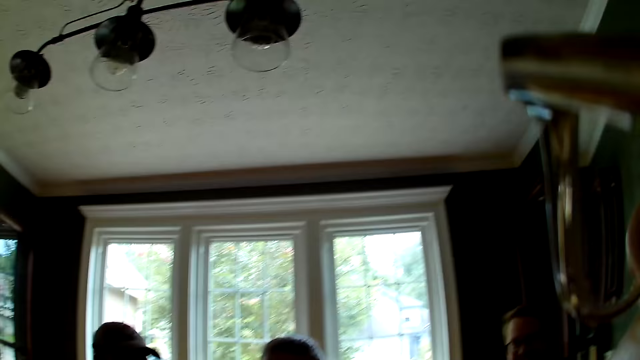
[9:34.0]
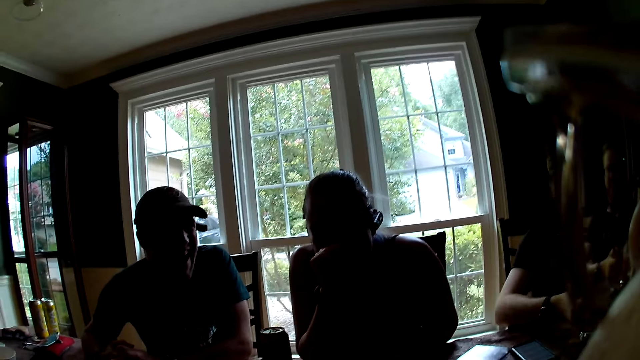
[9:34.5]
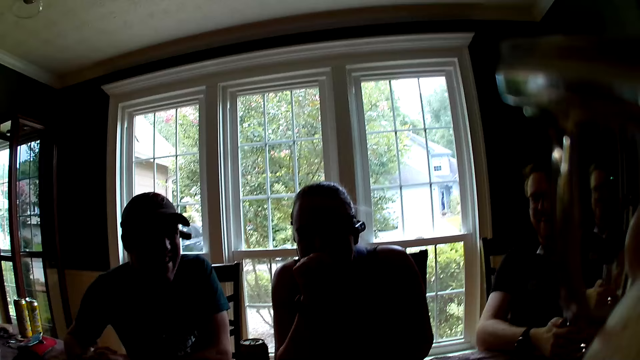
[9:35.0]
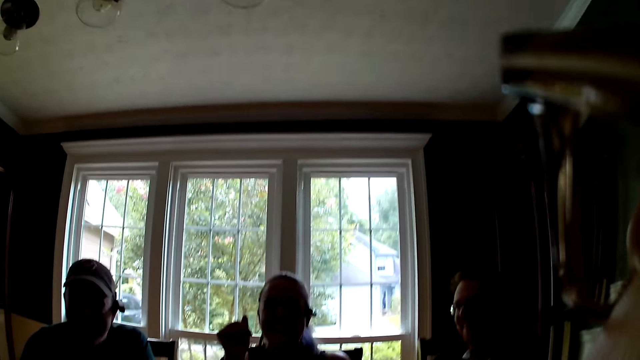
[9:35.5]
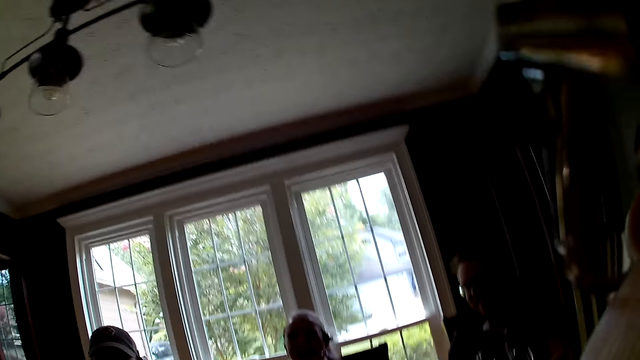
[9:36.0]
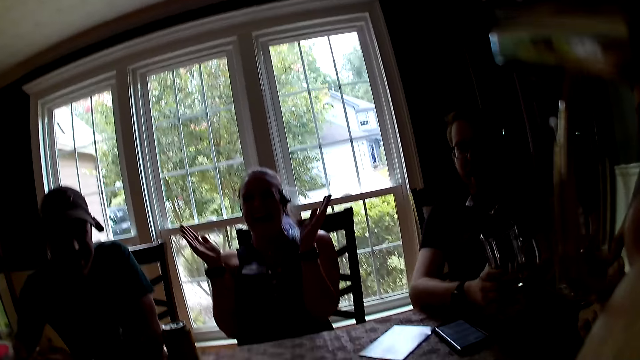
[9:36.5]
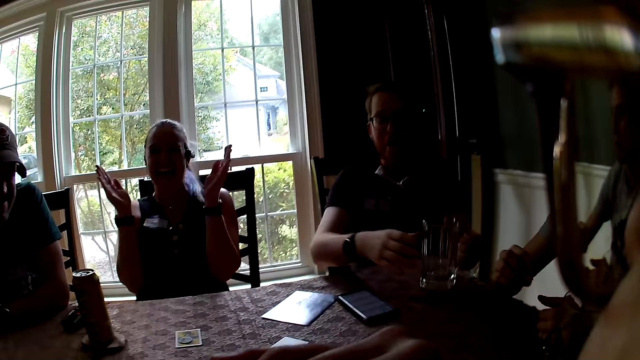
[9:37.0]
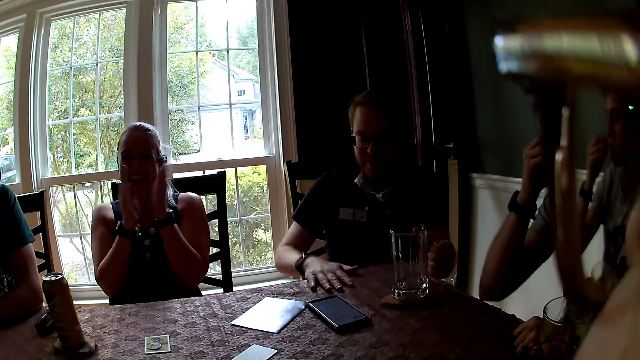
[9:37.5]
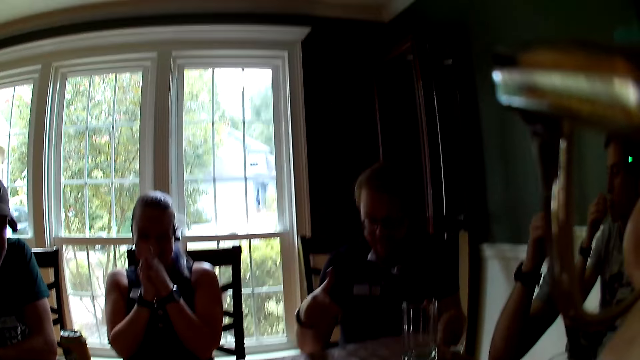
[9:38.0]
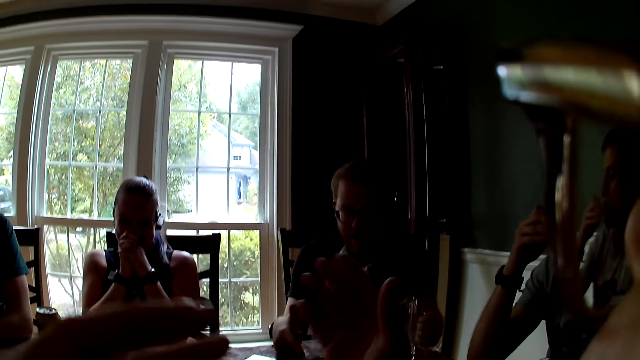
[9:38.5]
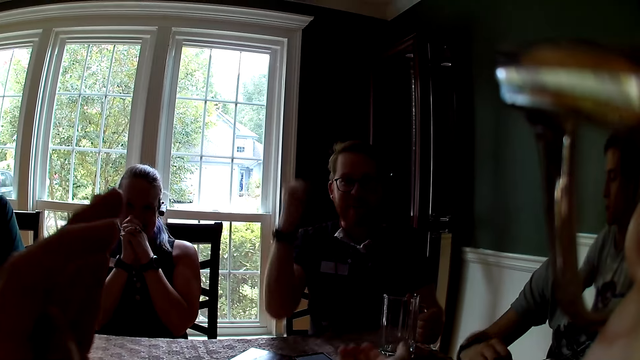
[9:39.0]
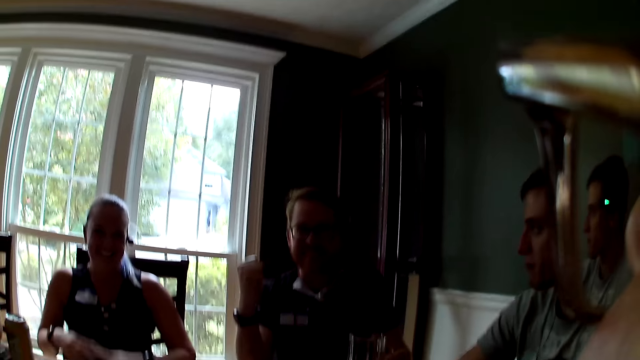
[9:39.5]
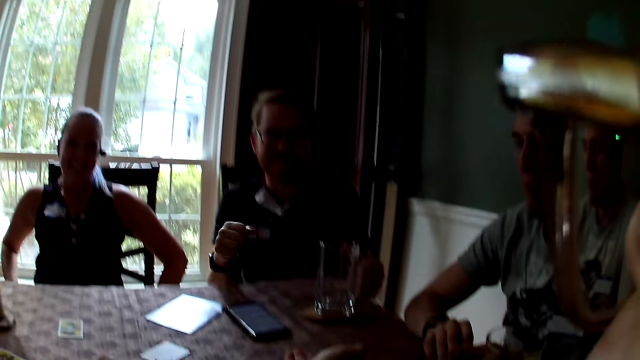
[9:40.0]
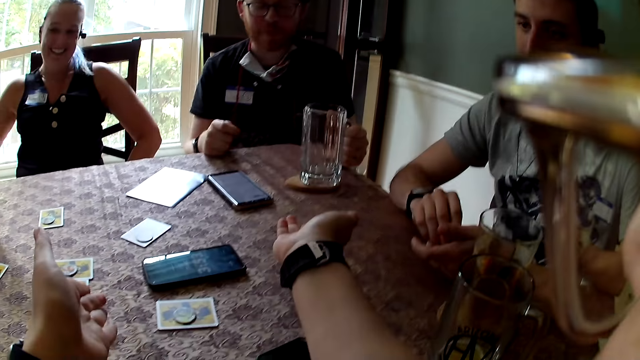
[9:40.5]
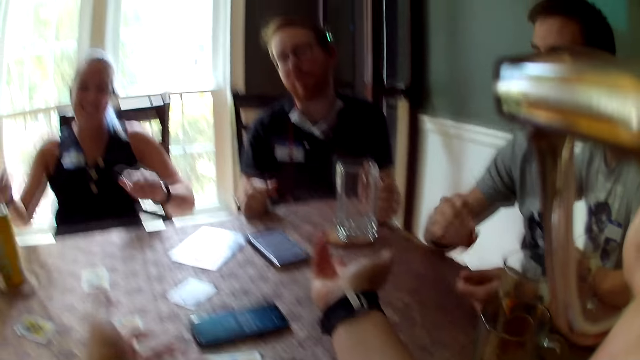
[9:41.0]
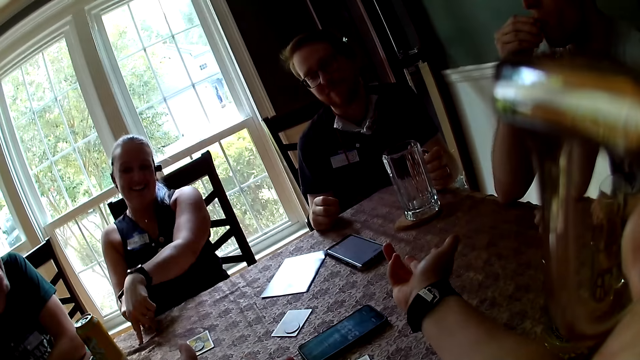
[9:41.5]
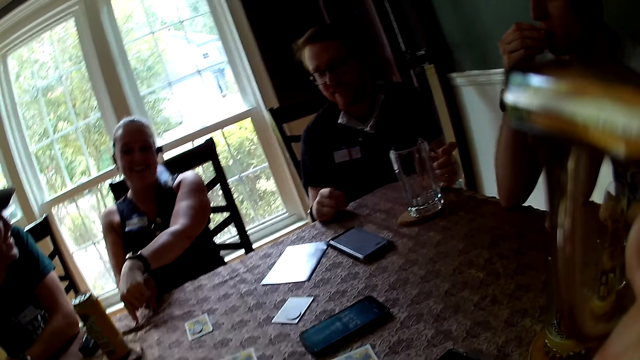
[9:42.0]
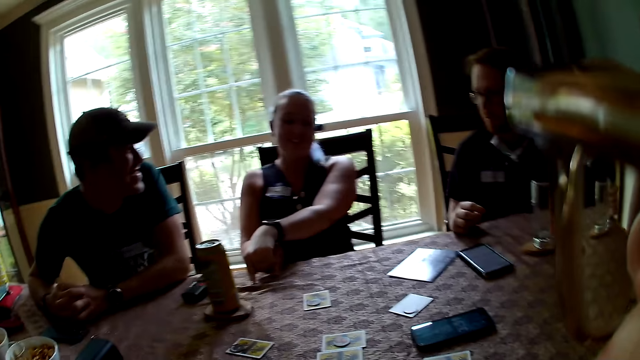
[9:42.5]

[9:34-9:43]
The man holds the jug with his right hand. The woman claps her hands. The man interacts with everyone on the table. Another man eats cereal from his left hand with his right hand. The first man holds the jug with his left hand. The camera wearer looks around. The first man taps the table with his right hand. The camera wearer moves the hand. The woman interacts with everyone on the table. The camera wearer stretches the hands.

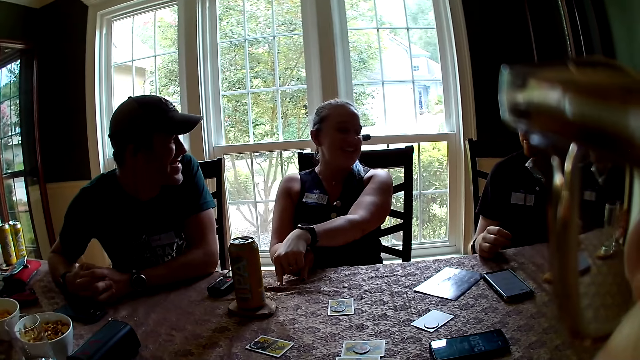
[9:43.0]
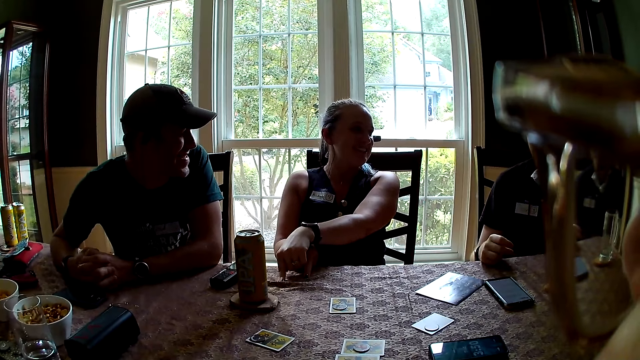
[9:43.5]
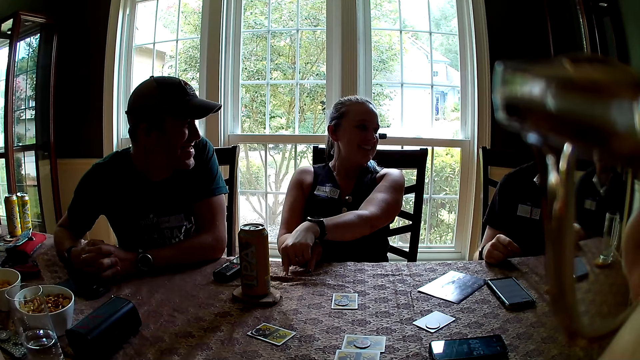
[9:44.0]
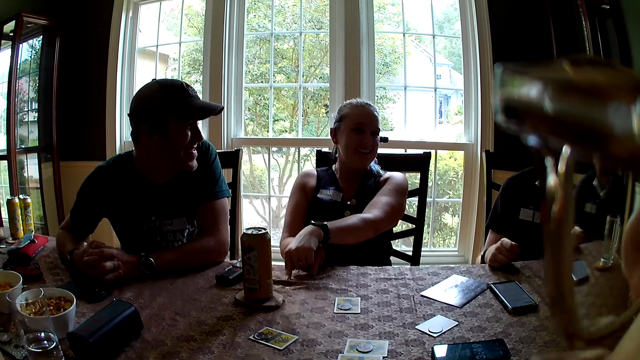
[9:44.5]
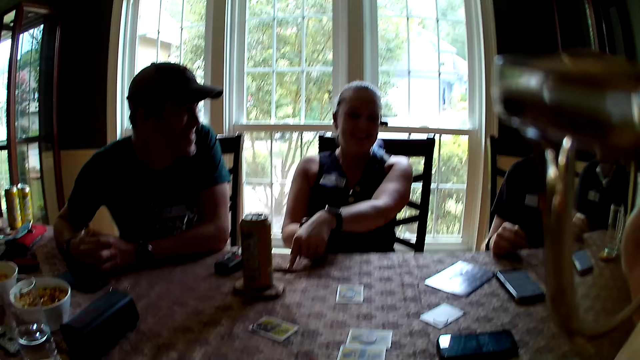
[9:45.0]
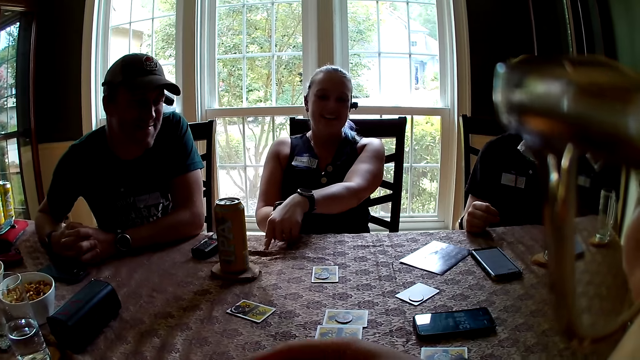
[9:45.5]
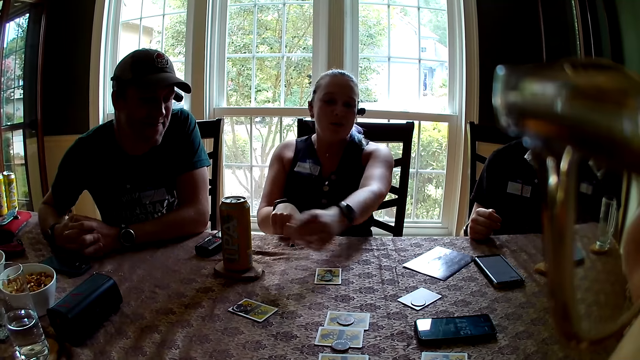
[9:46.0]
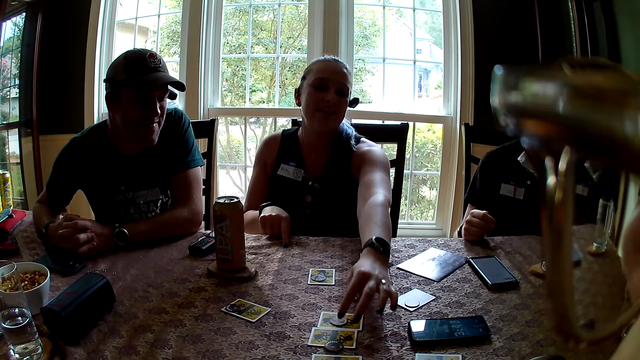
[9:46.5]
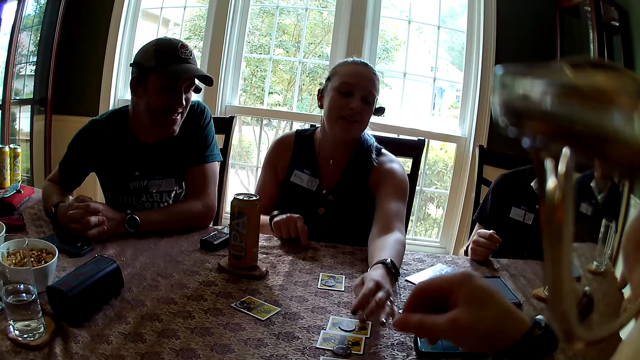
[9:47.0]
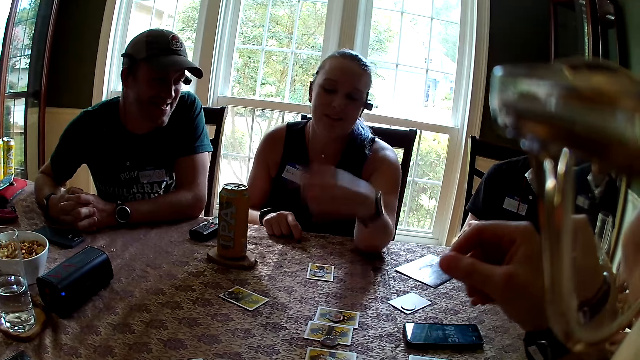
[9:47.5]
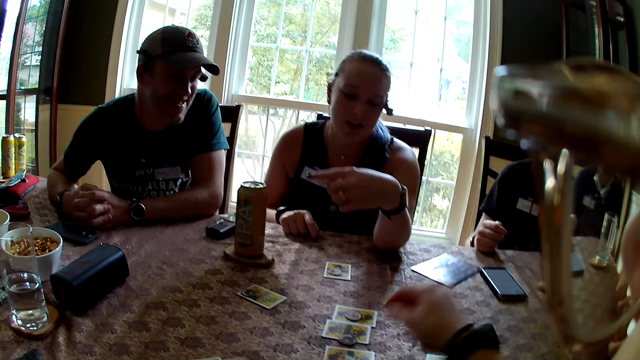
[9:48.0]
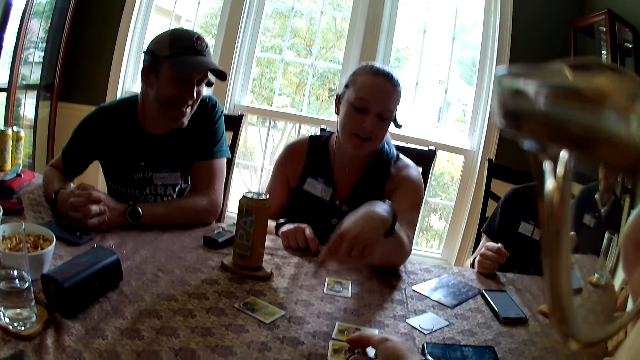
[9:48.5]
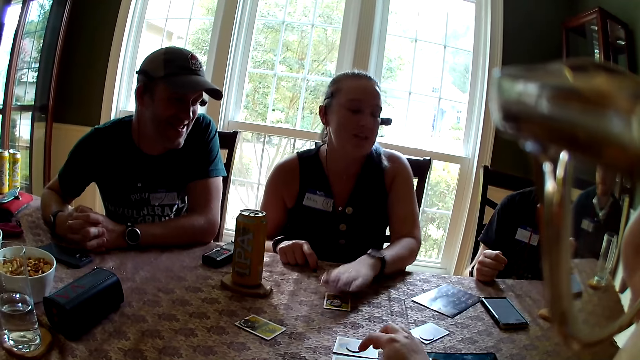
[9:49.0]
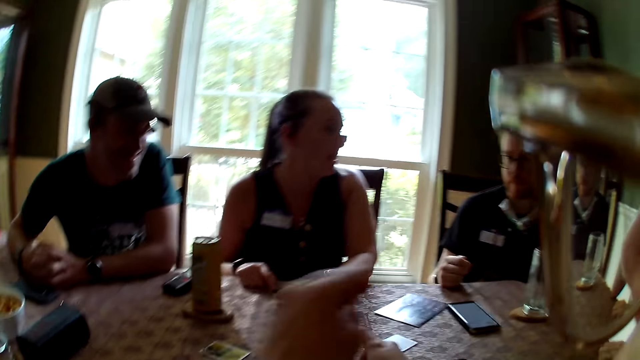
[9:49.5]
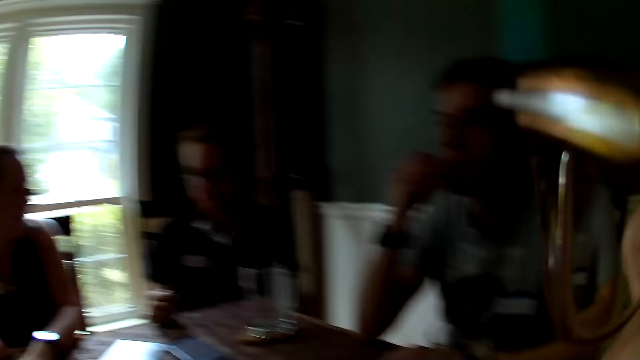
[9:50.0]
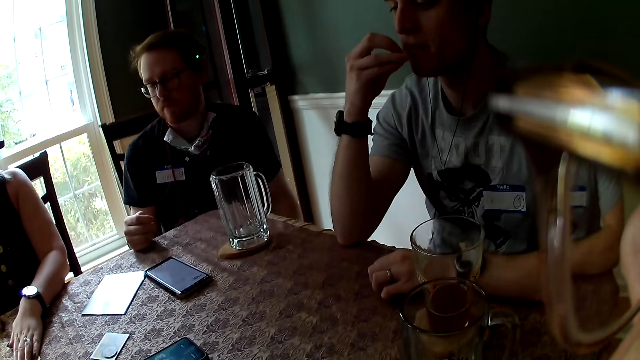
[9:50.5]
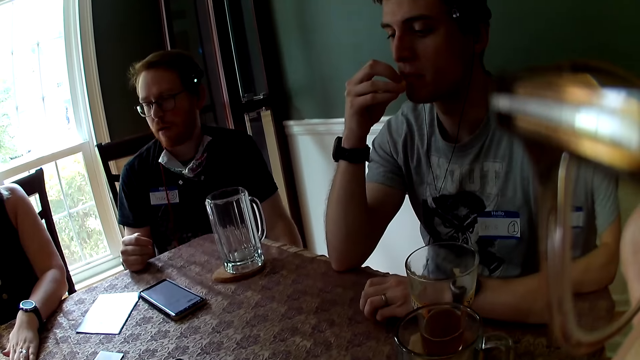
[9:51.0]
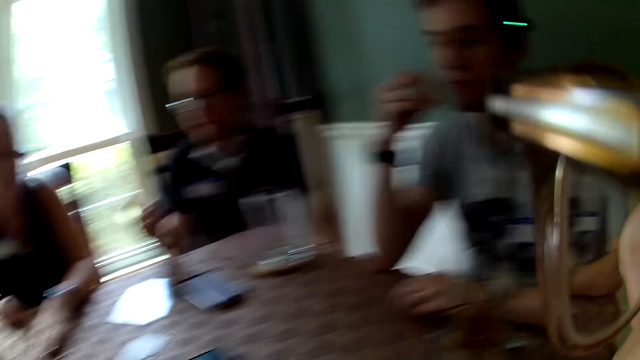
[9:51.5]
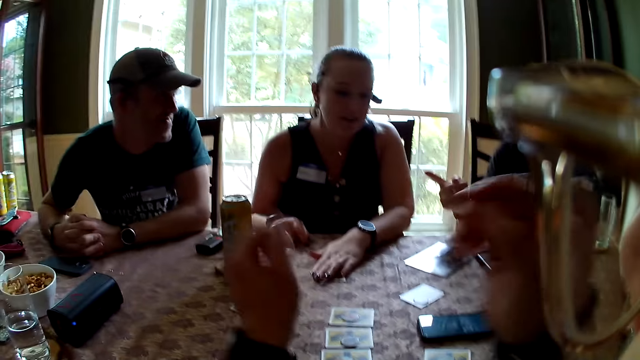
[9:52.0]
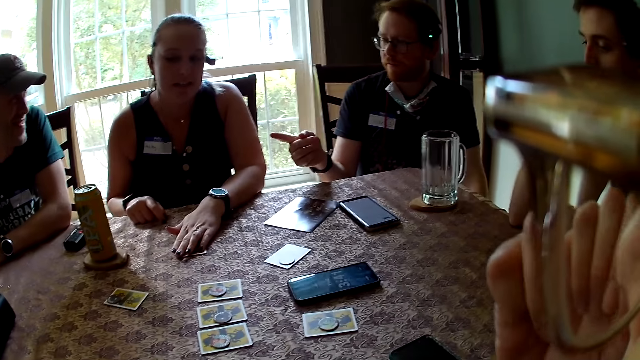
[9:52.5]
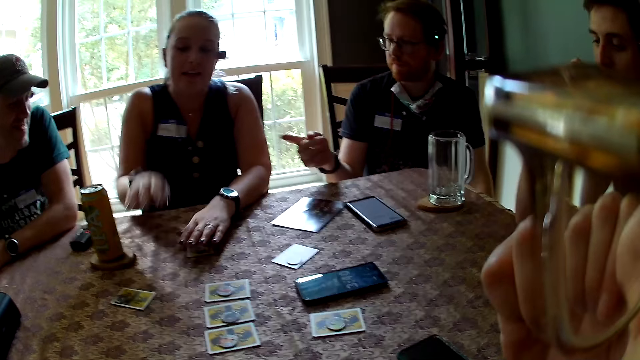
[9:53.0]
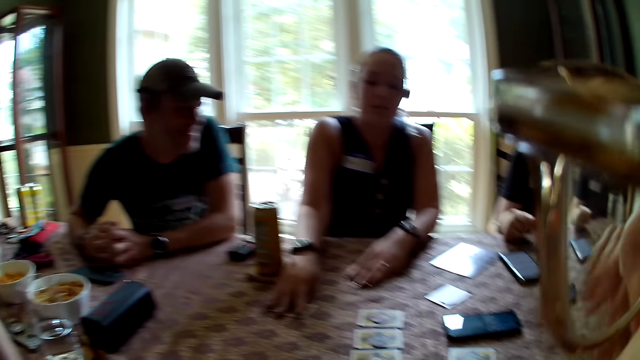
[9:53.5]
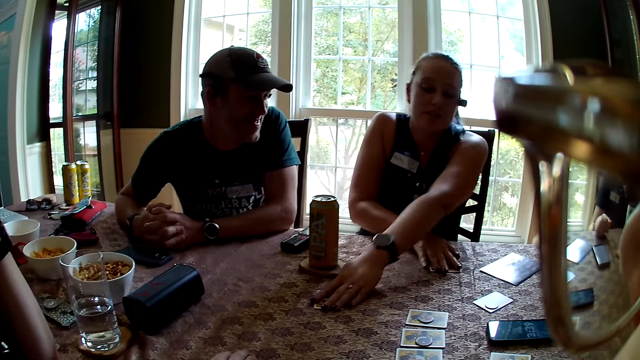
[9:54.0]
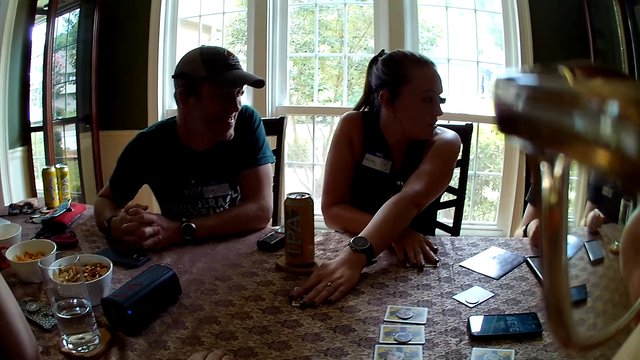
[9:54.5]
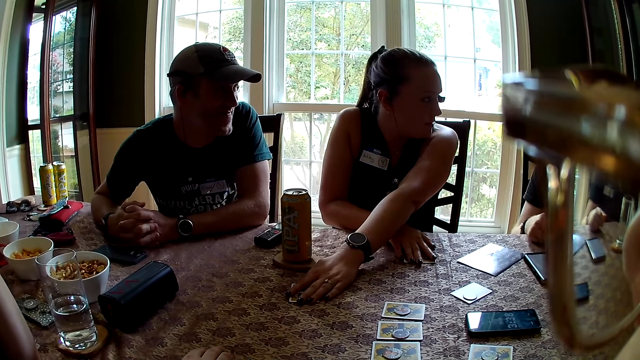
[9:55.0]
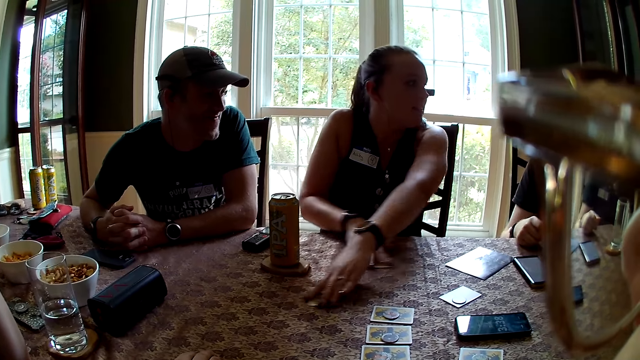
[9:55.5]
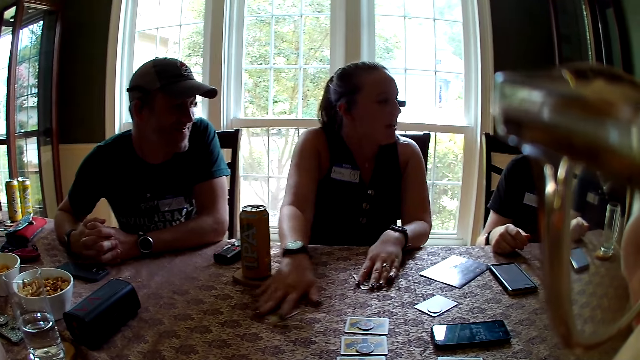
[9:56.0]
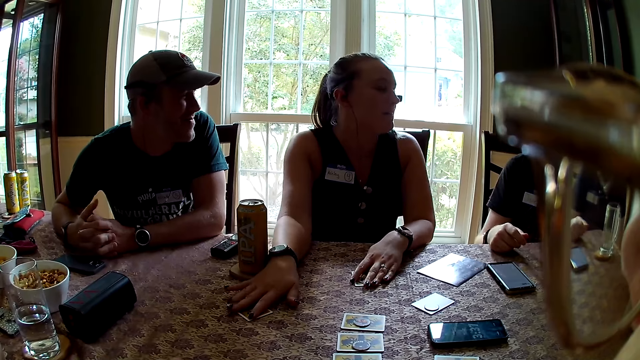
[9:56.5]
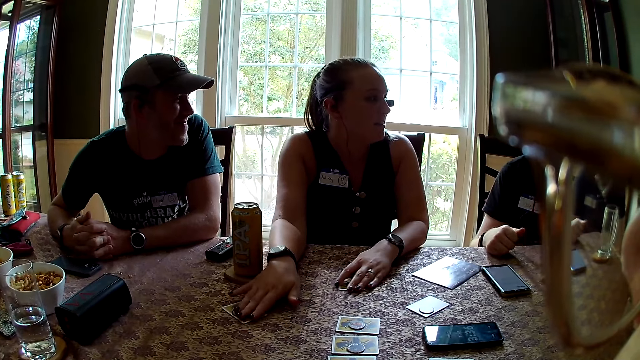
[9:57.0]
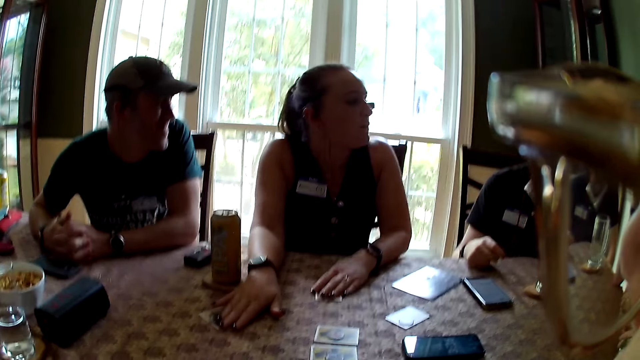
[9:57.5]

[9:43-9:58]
The camera wearer looks around. The man interacts with everyone on the table. The camera wearer moves the hand. The woman points at cards on the table with her left hand. The camera wearer interacts with everyone on the table. She looks around. The woman places her left hand on the card on the table. The camera wearer taps a card with her right hand. She talks. She looks around. She raises the hands. The woman moves the cards on the table with her hands.
